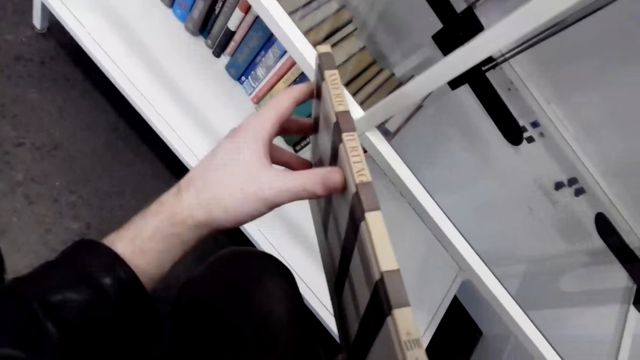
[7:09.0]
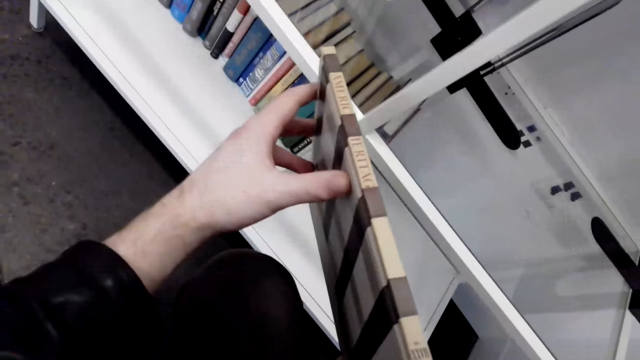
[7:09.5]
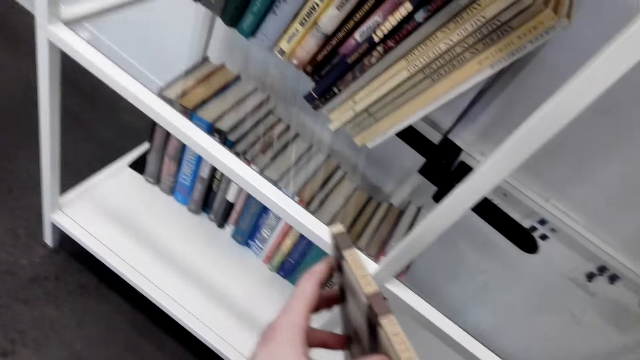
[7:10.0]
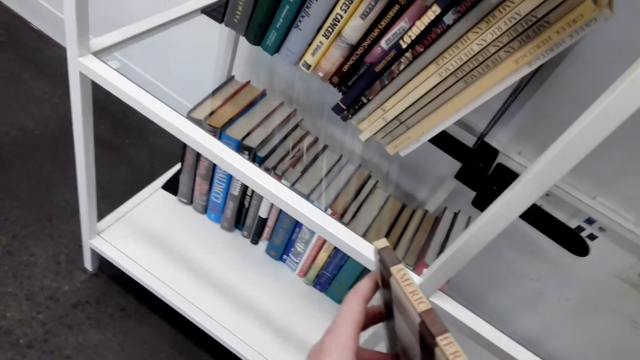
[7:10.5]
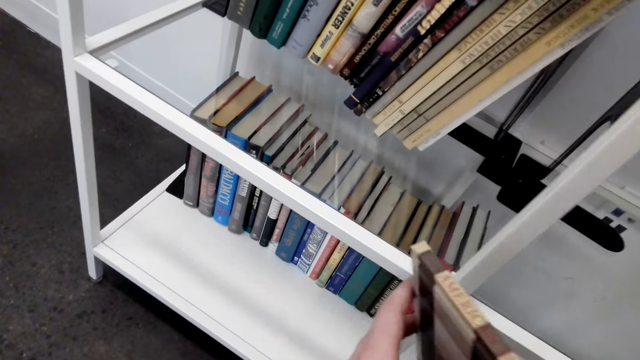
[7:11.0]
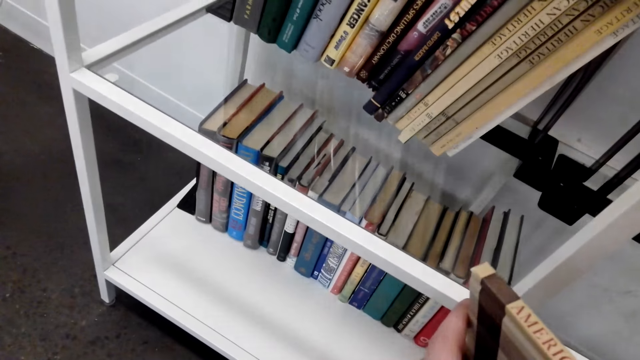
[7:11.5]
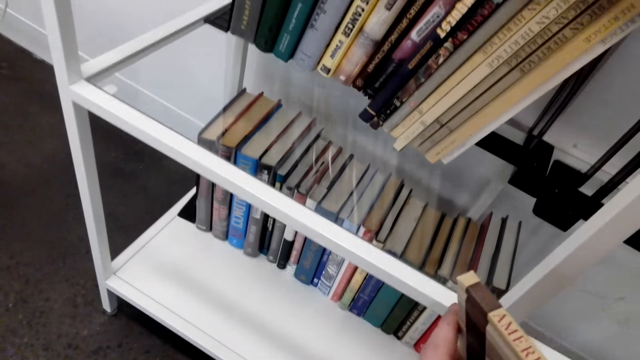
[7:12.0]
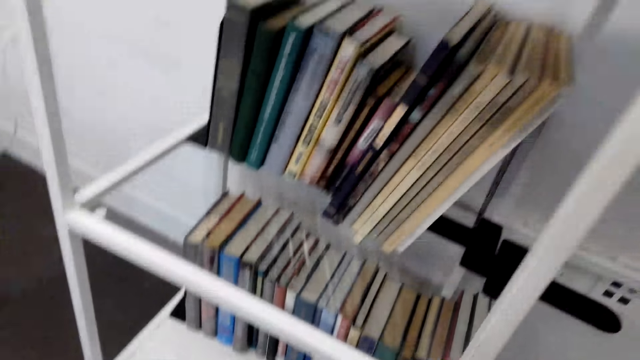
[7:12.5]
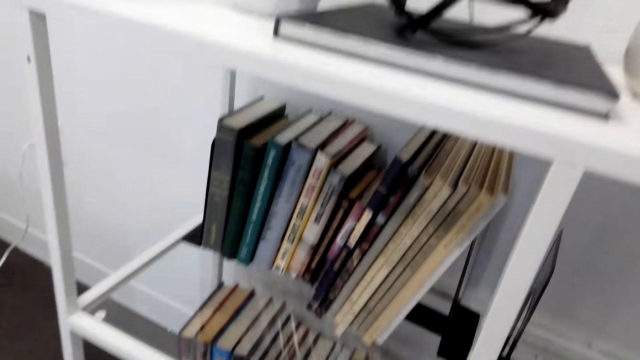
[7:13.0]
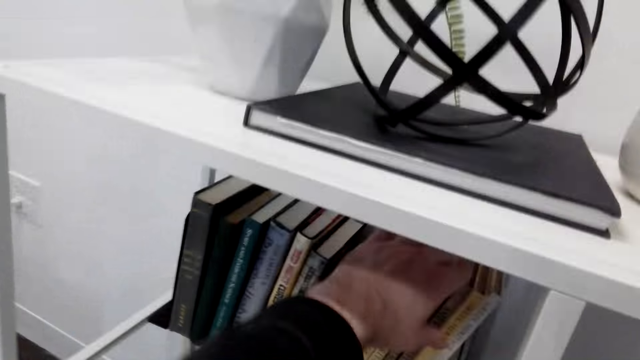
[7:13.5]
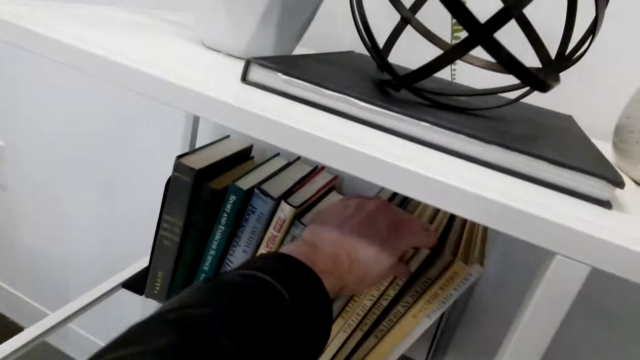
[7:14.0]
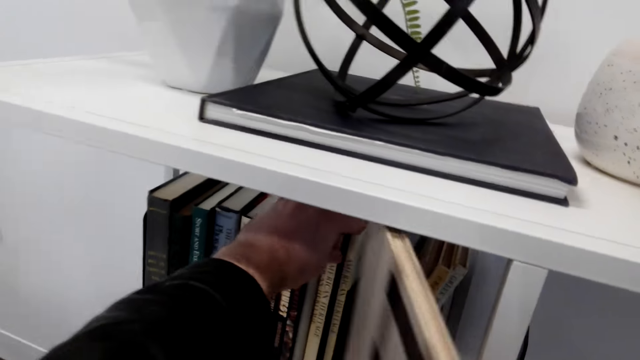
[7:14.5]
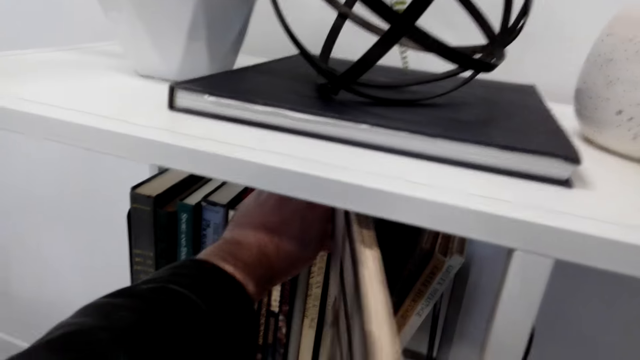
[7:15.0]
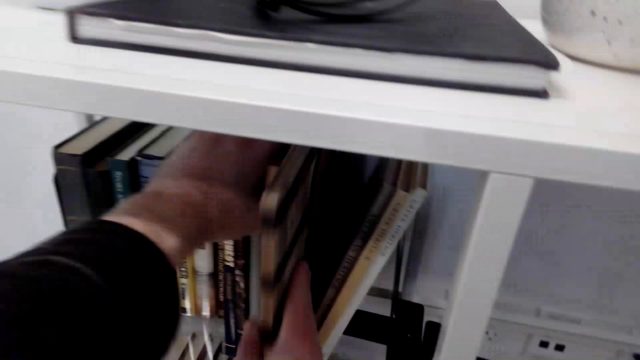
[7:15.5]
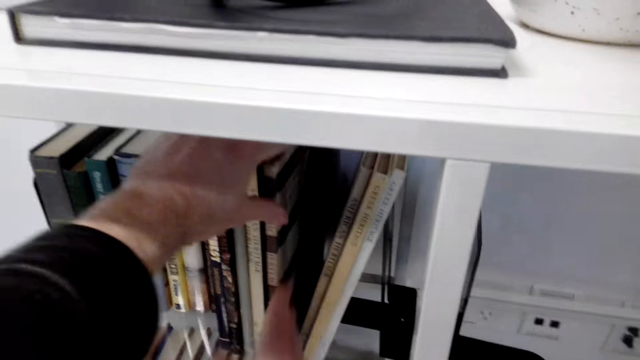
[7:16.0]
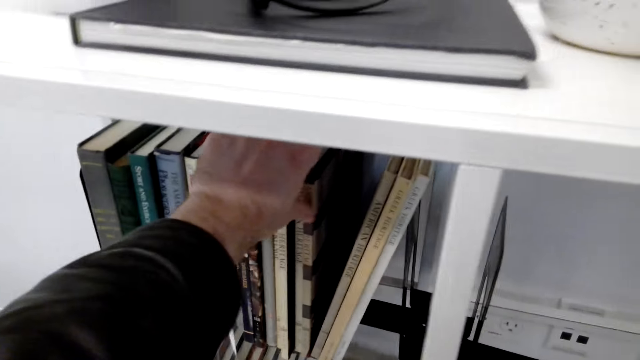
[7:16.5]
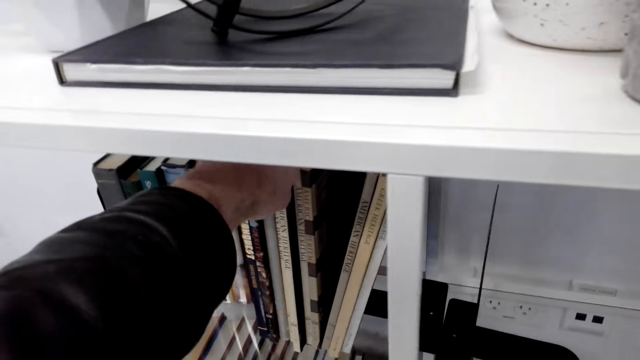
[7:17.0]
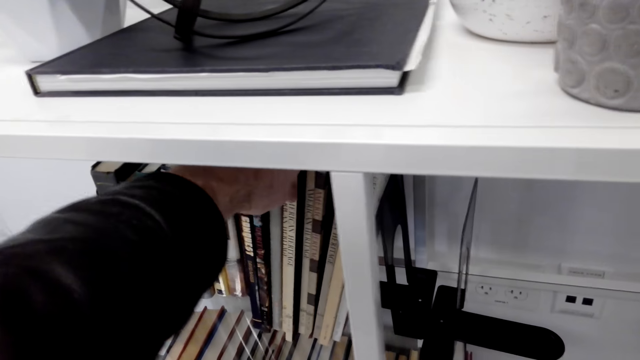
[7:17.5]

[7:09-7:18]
The camera wearer moves the books in the bookshelf. They place a book between other books in the shelf.

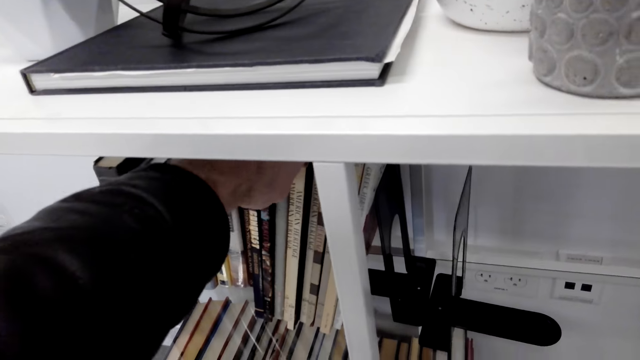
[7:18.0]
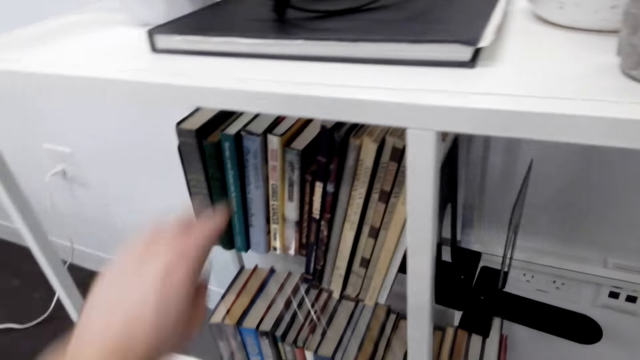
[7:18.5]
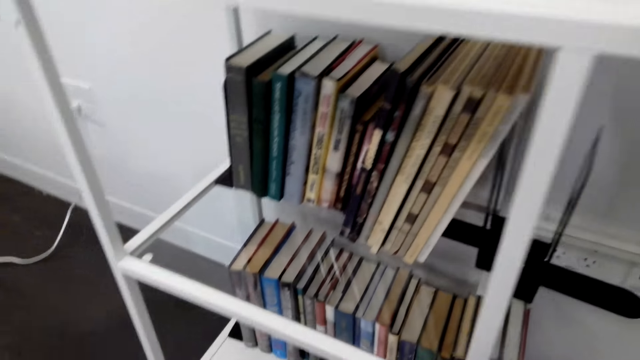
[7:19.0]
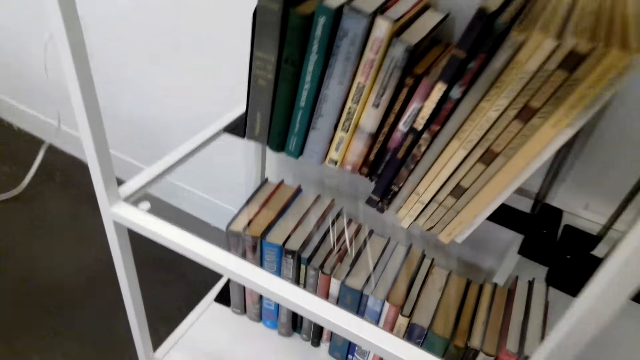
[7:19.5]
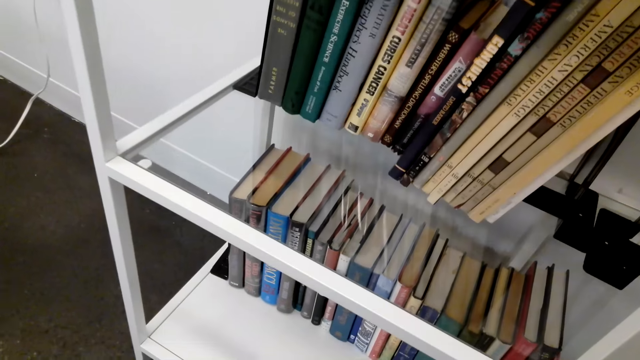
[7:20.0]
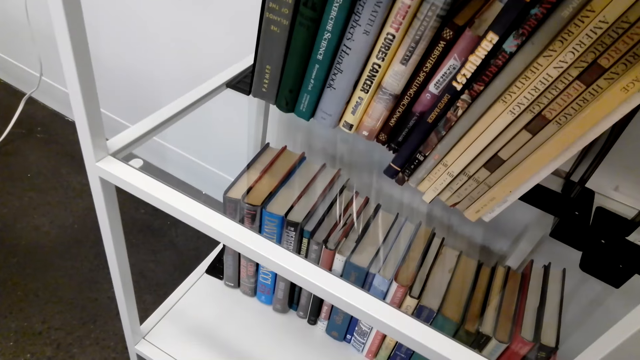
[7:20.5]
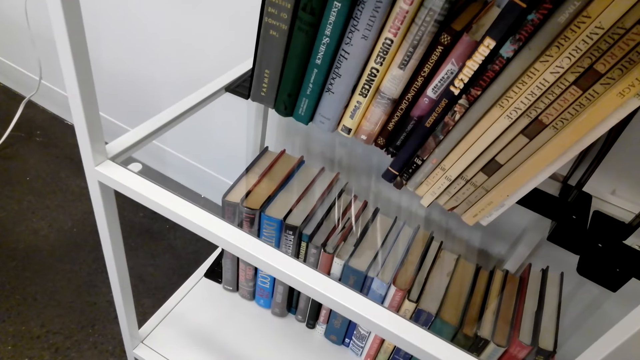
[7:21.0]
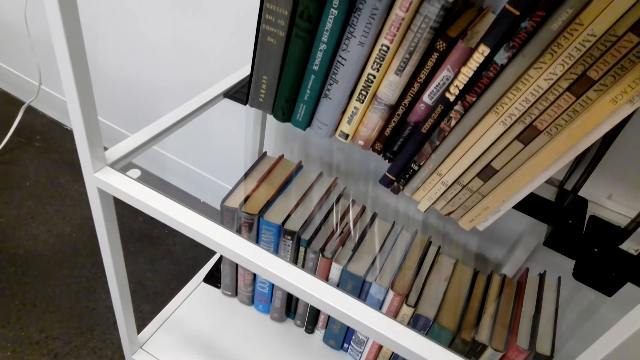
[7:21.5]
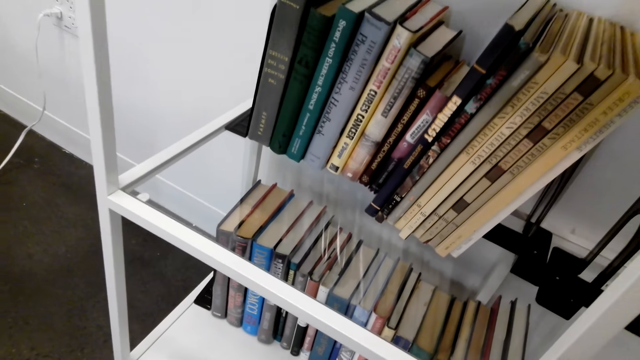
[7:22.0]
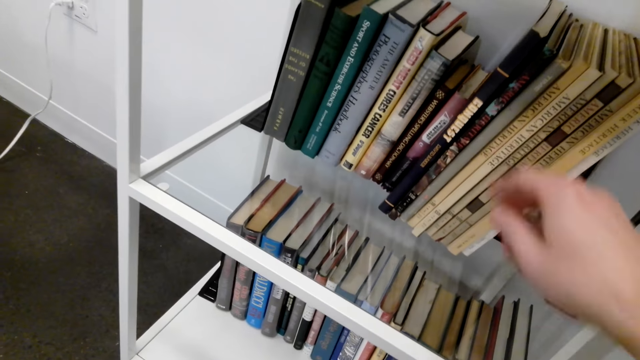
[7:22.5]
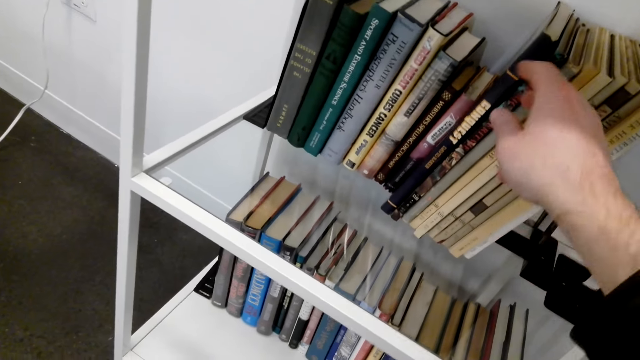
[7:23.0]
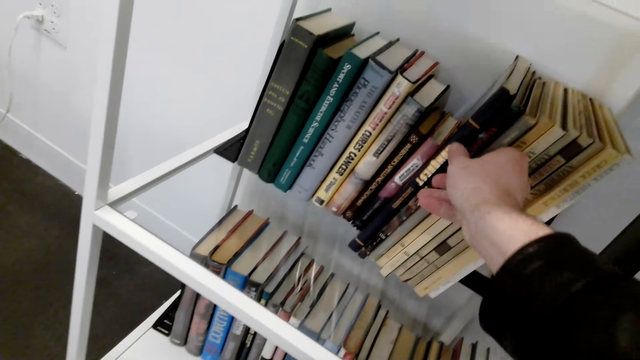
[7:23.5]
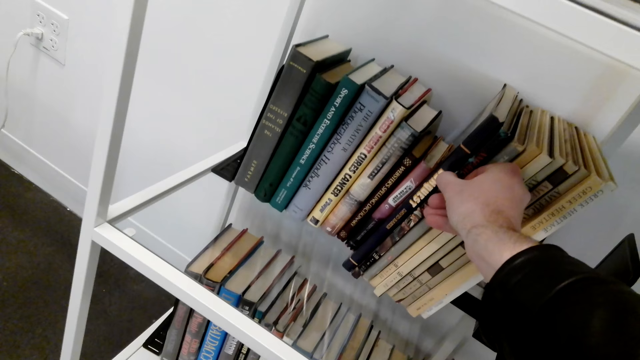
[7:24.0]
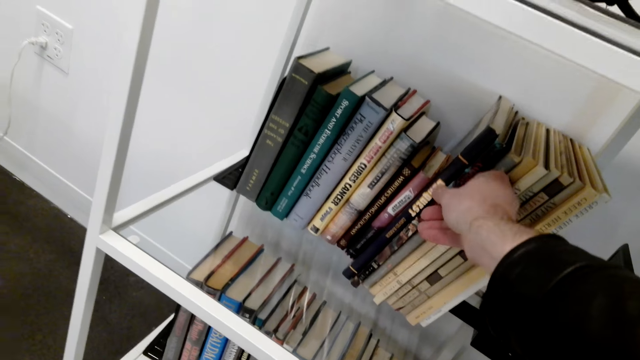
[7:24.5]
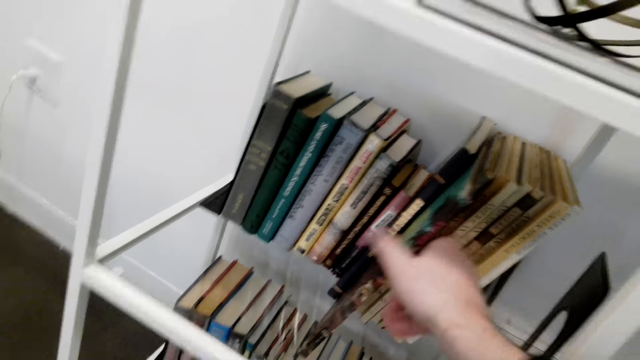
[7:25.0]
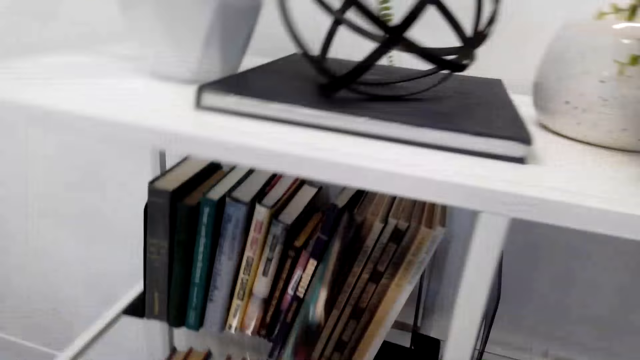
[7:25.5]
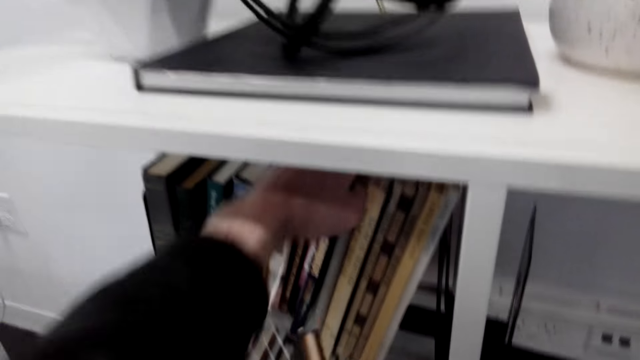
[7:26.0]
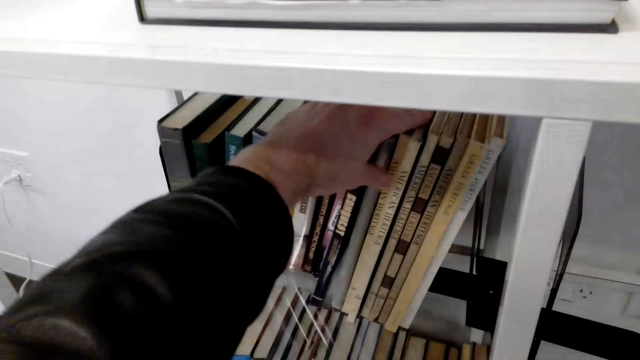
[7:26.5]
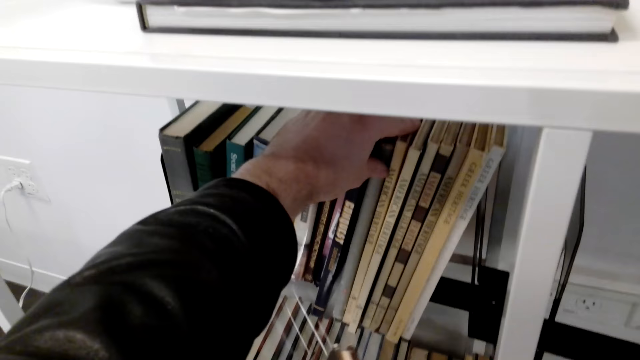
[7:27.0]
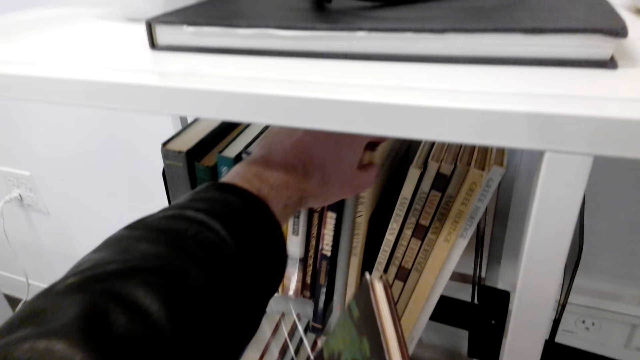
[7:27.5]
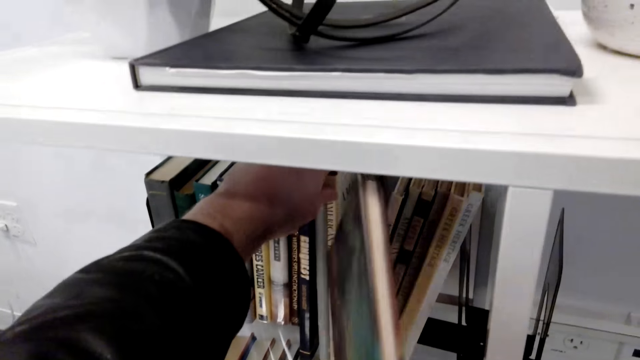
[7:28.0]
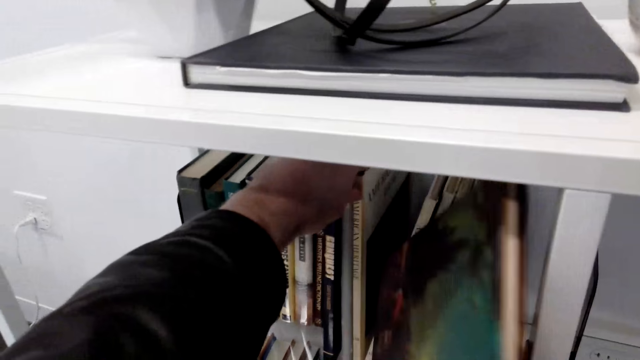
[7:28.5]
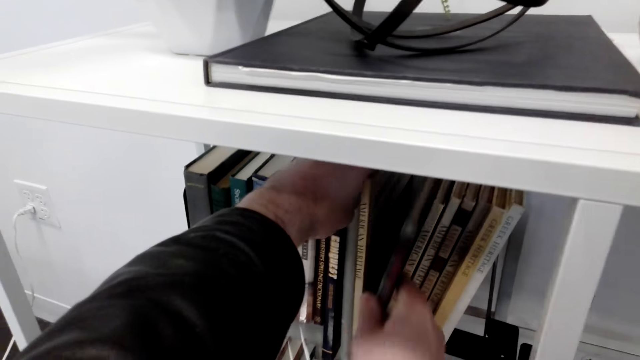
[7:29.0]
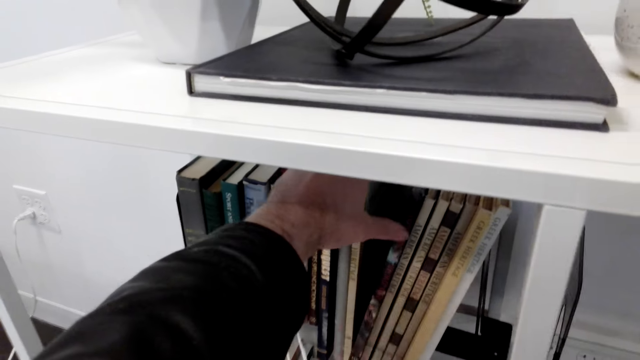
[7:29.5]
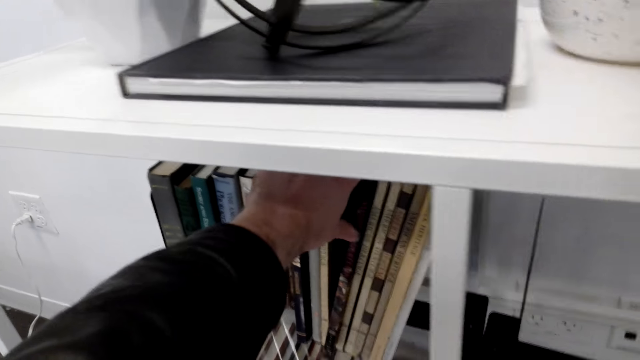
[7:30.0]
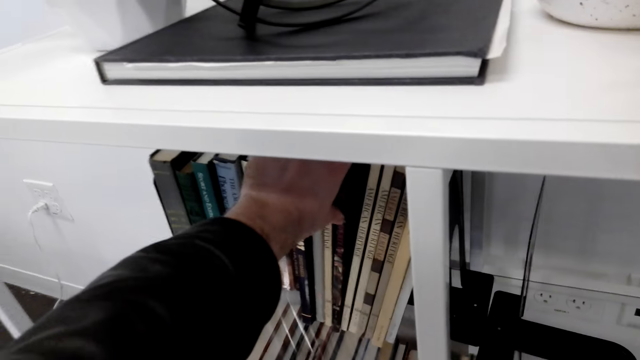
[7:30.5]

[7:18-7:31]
The camera wearer looks around. They look at the books. They pick the book from the shelf. They move books with the left hand. They put the book between the books on the shelf.
